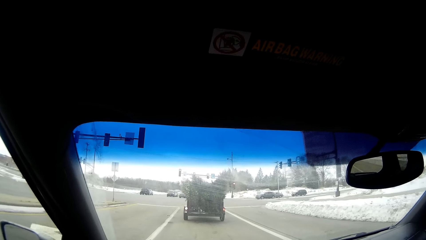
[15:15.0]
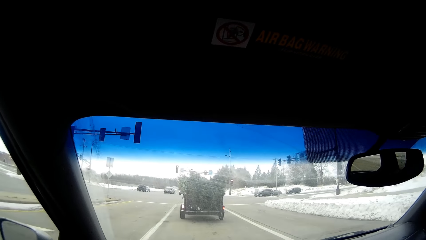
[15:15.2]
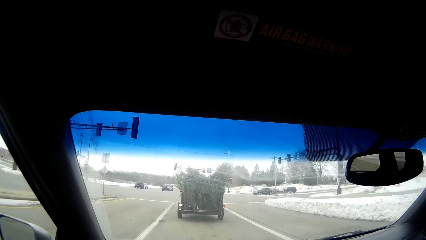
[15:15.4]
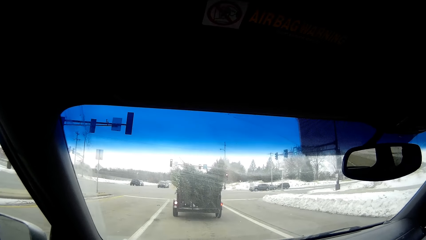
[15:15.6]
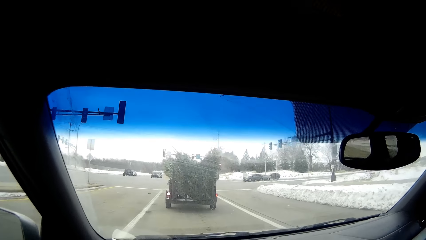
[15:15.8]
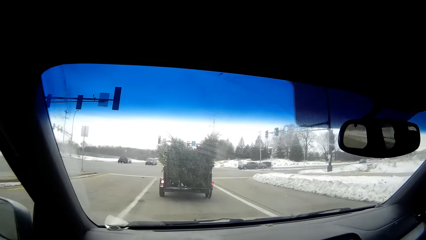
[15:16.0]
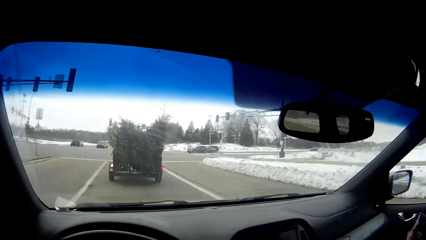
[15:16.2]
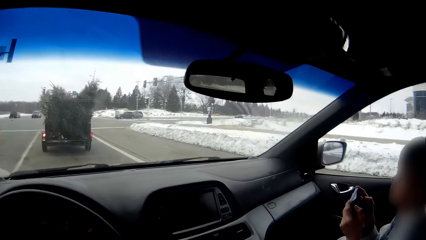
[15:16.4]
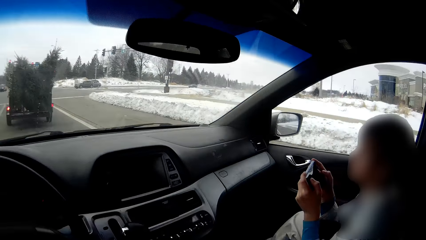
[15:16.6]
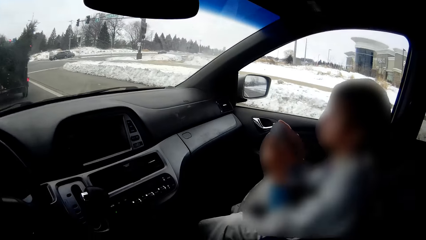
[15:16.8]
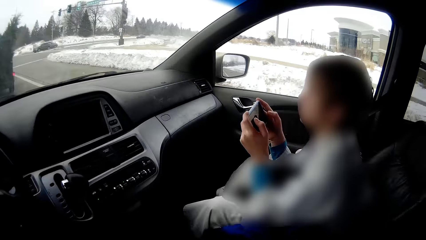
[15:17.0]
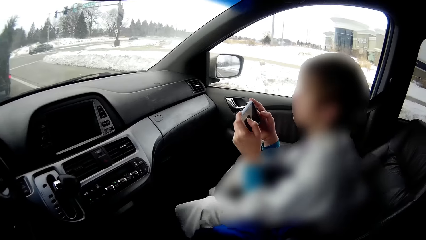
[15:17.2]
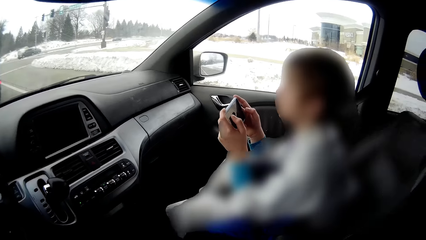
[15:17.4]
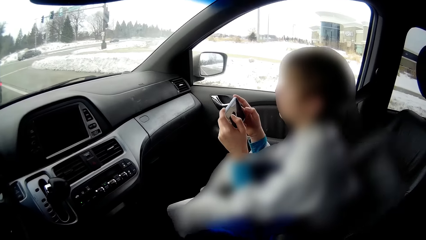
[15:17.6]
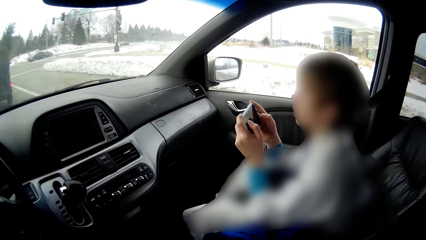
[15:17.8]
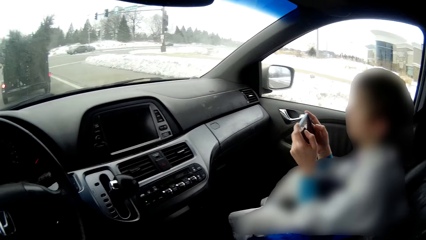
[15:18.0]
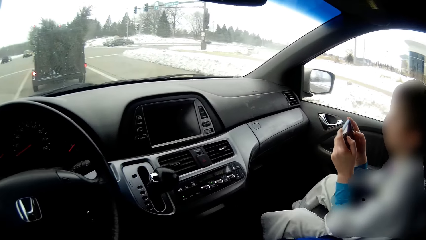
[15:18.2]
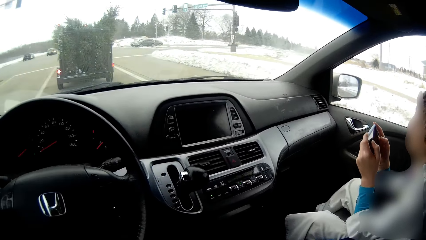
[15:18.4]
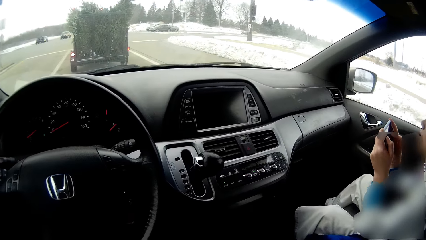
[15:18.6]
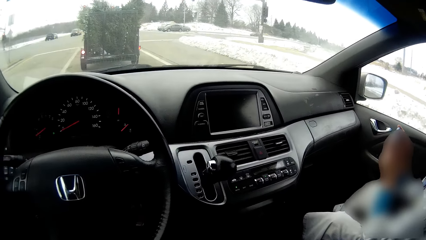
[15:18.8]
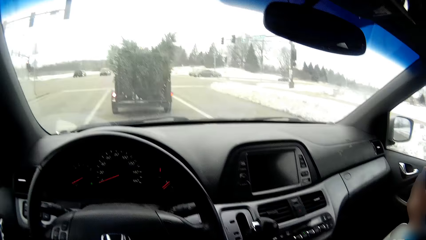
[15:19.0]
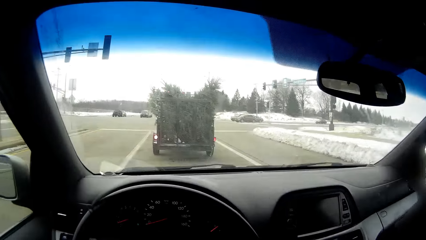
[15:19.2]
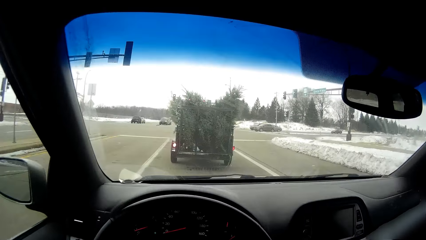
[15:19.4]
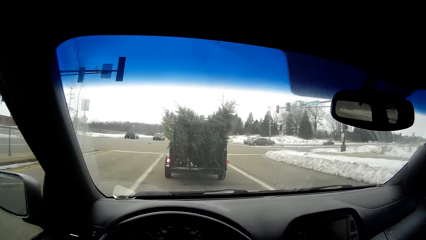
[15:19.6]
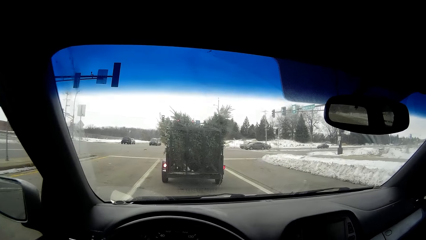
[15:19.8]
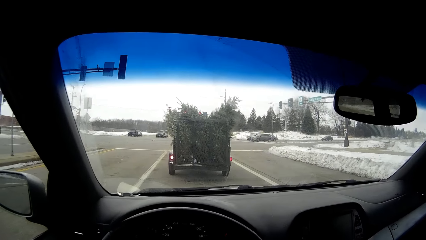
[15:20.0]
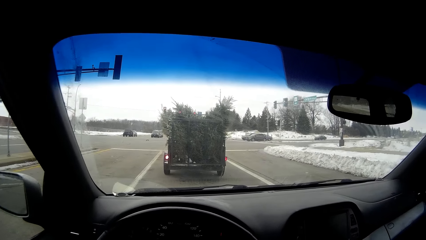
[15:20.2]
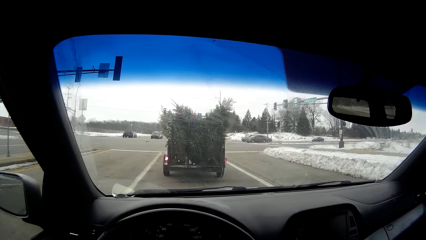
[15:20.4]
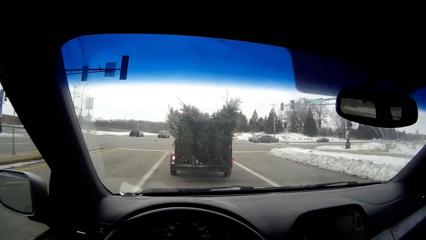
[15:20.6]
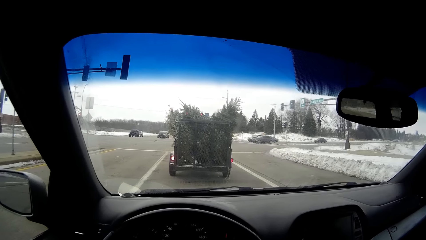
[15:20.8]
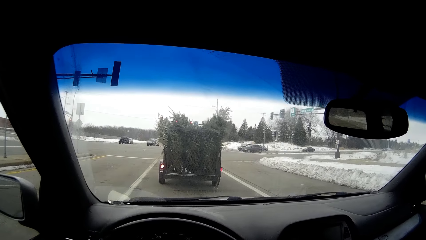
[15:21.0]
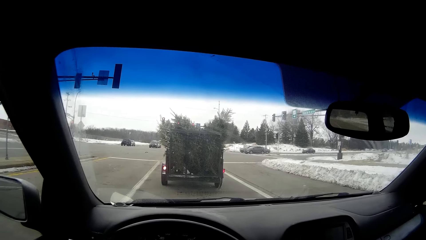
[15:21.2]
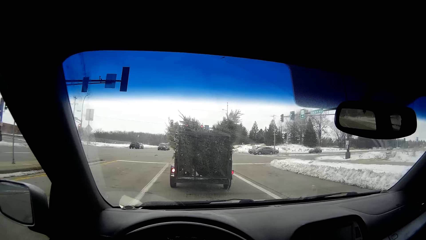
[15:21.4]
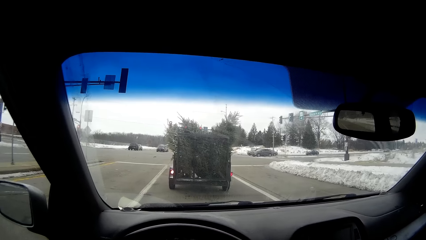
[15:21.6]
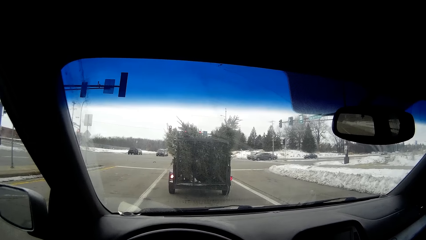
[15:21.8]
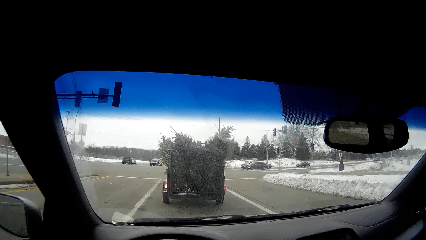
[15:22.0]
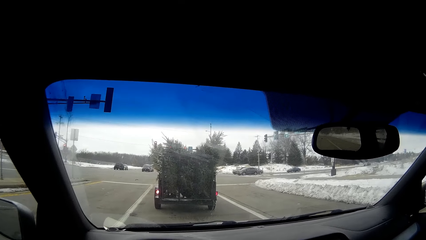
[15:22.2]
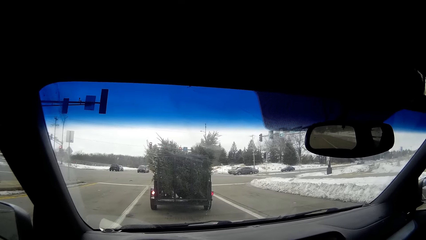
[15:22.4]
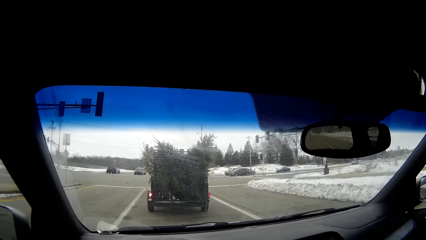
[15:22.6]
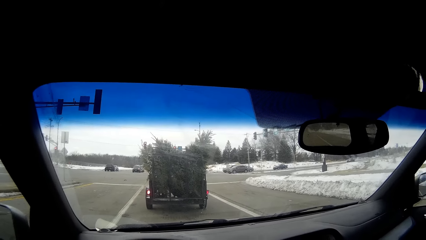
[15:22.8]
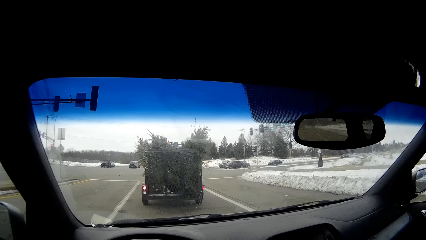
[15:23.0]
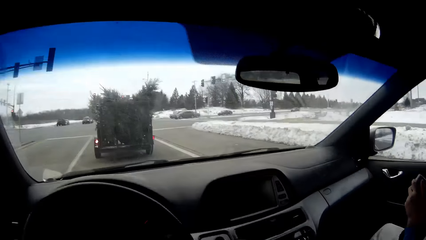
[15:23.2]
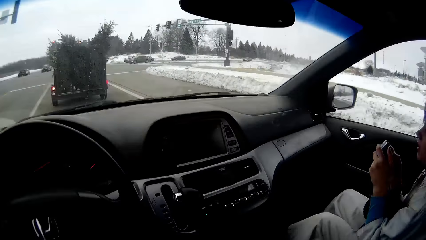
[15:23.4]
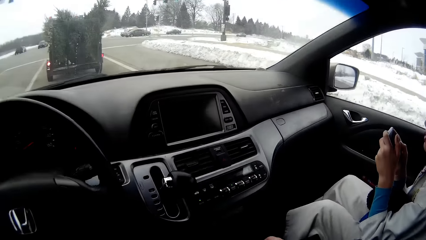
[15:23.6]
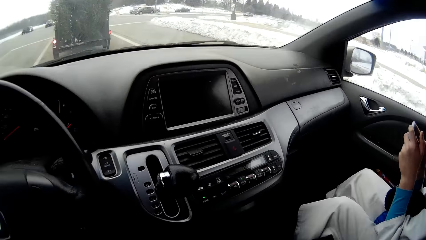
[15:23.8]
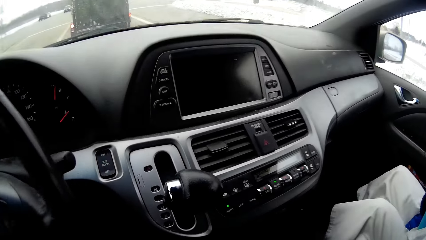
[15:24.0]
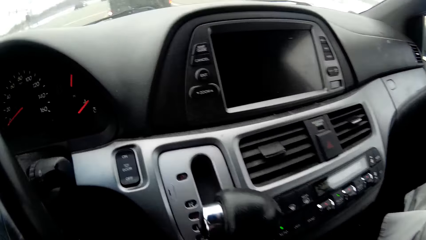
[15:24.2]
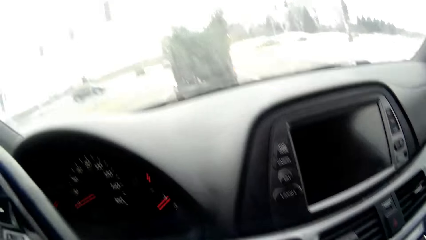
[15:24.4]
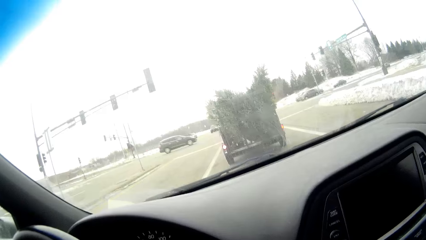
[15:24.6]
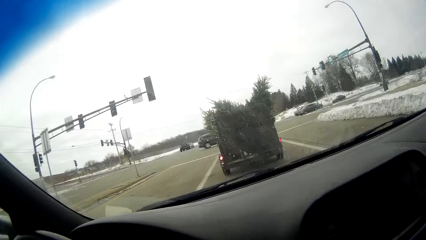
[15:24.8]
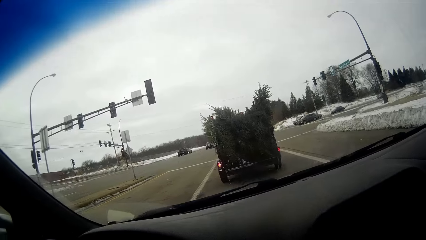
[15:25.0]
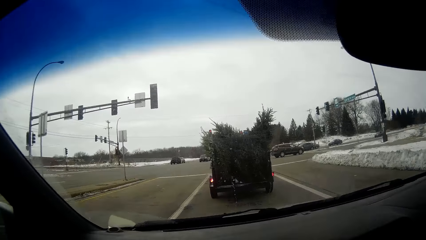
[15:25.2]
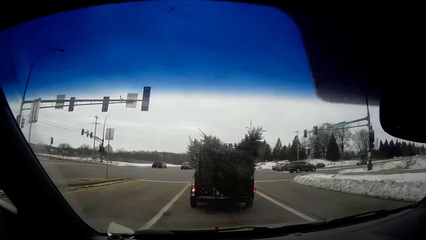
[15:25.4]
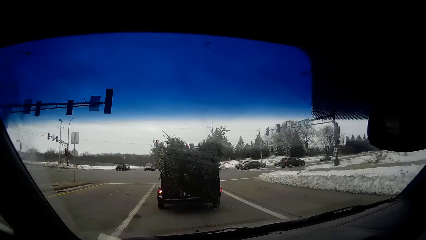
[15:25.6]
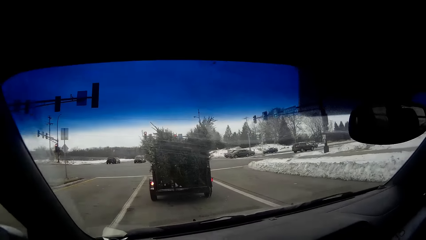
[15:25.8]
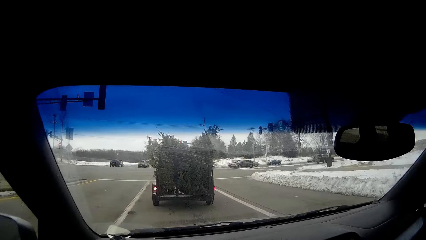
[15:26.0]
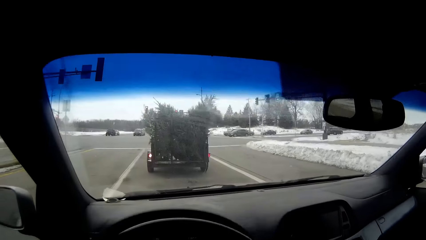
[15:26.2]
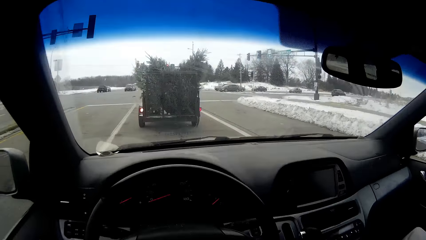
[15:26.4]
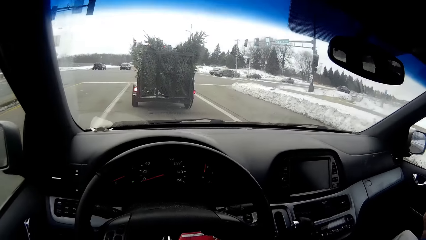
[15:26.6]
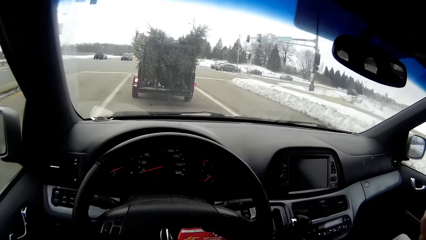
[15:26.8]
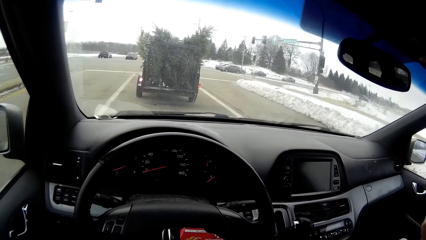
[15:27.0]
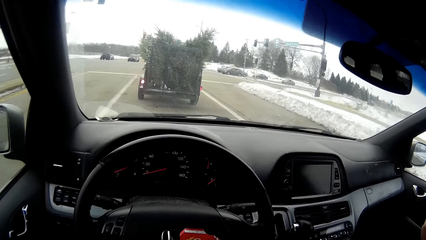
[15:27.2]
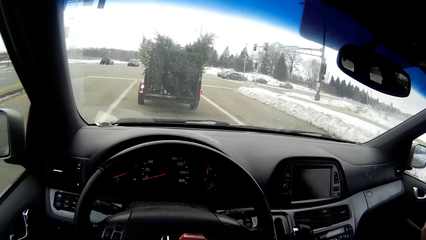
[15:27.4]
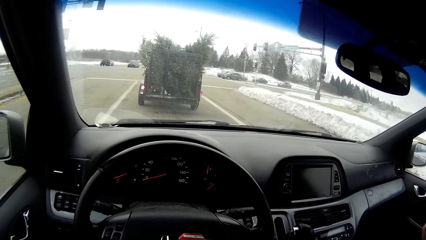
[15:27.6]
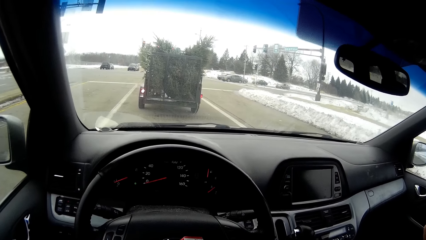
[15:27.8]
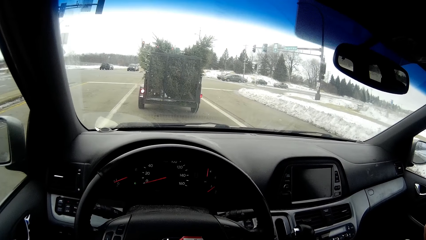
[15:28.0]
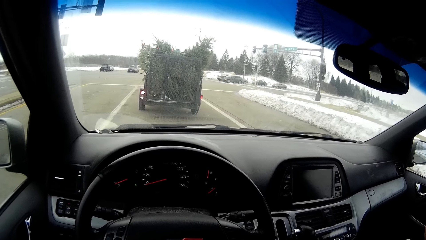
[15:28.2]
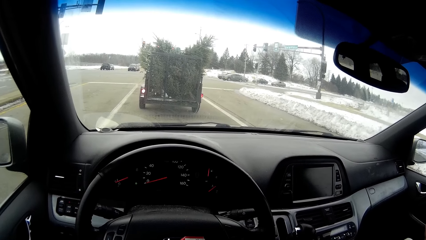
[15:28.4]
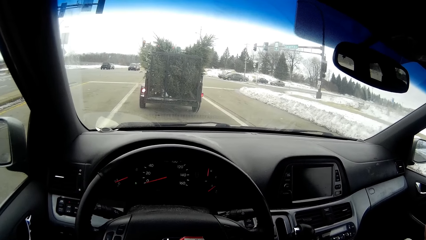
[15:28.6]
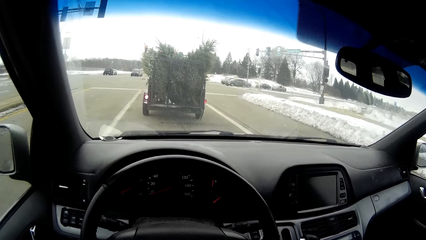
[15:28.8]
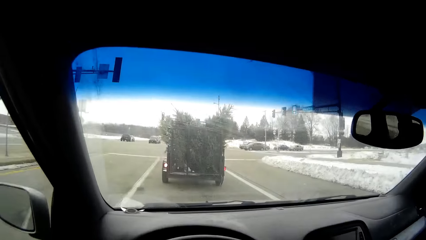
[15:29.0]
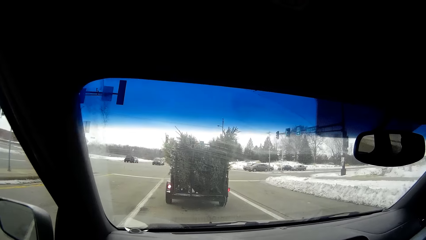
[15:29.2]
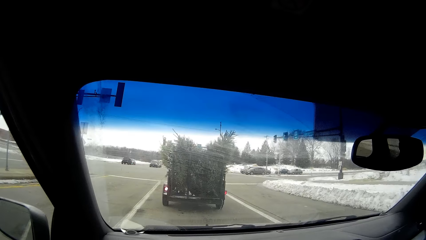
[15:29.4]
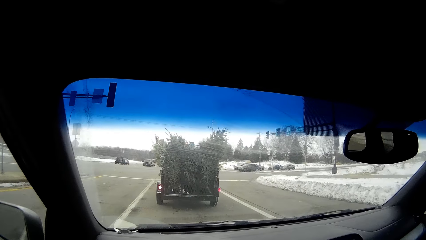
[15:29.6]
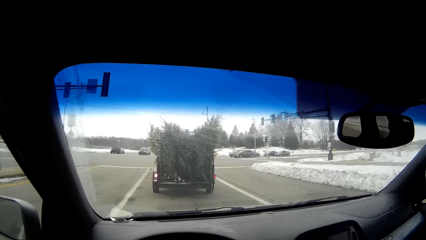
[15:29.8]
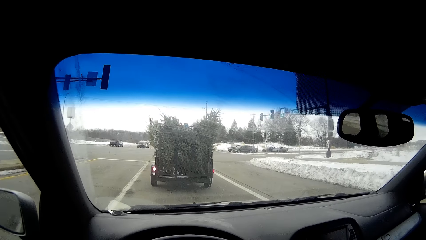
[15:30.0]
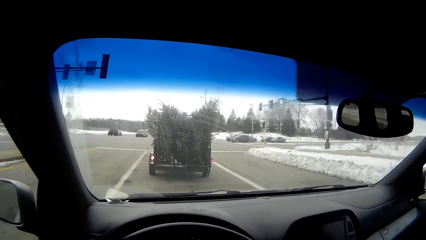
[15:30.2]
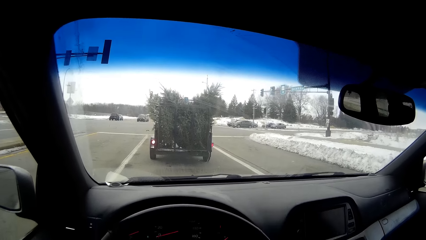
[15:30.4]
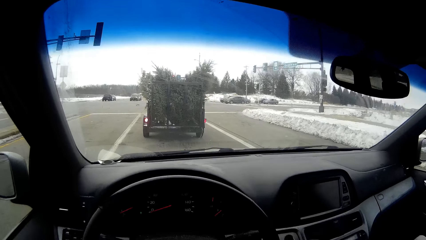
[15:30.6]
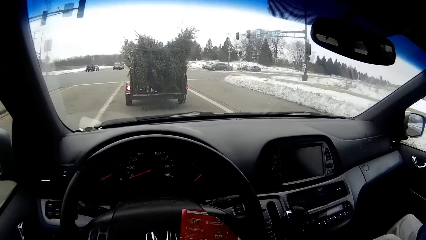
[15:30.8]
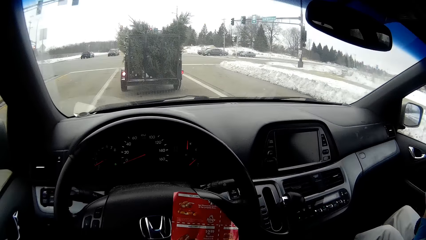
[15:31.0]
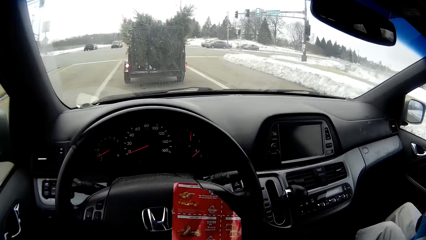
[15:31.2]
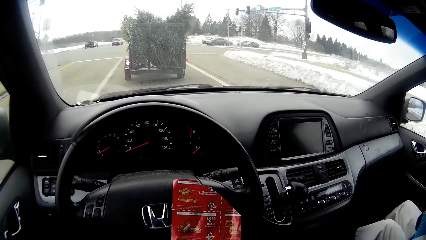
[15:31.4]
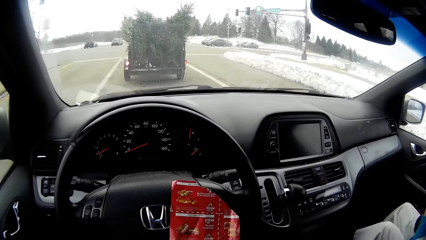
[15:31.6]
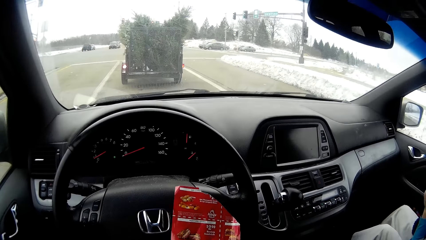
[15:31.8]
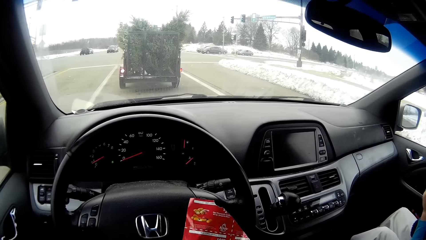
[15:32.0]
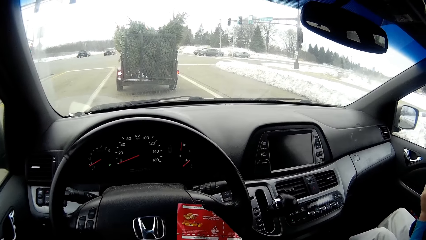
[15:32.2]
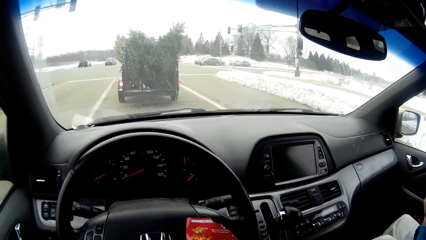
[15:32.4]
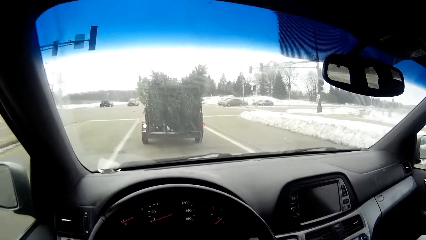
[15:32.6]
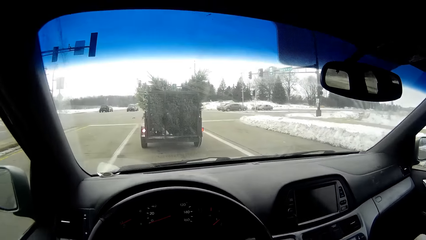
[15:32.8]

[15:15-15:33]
The camera wearer looks at a person and stops the car. The person browses on a phone. The camera wearer looks at the car in front. They look at the car's dashboard. They look at the car in front. They hold a paper. They look at the paper.
